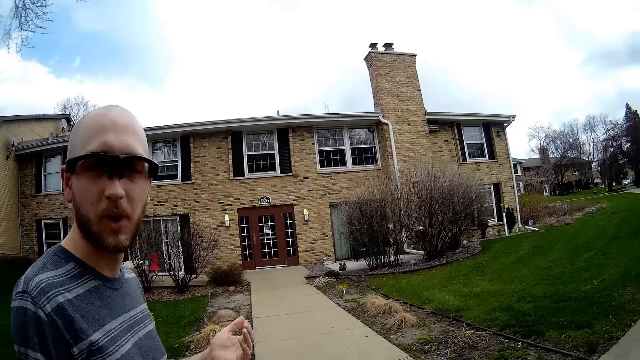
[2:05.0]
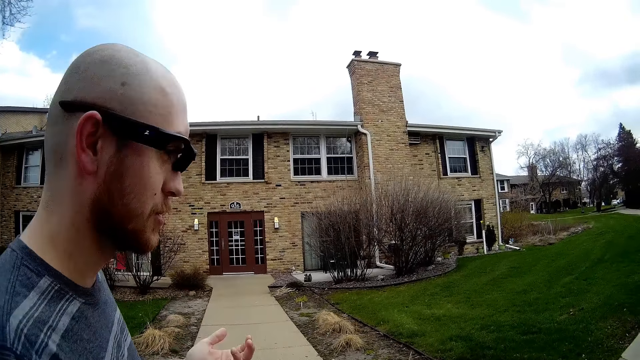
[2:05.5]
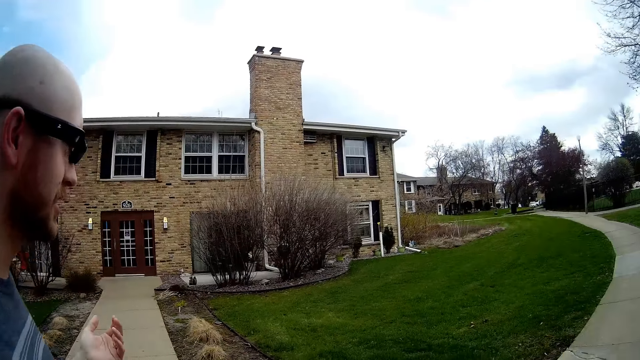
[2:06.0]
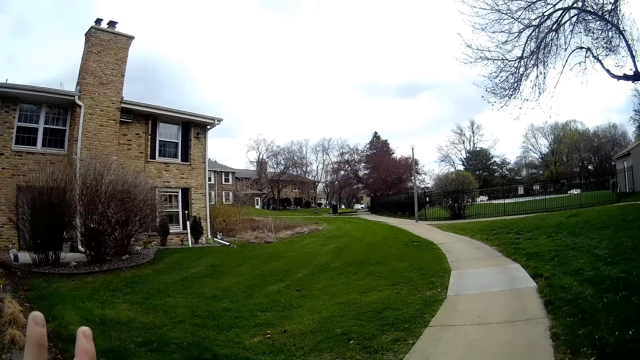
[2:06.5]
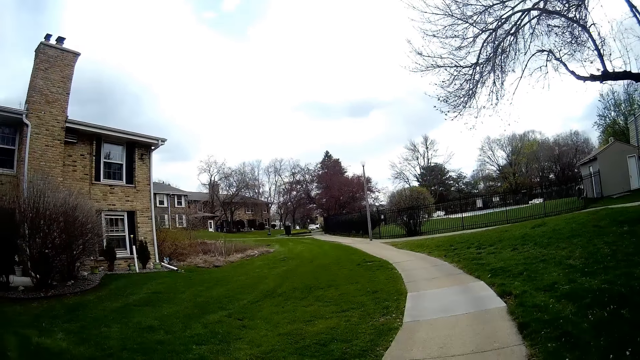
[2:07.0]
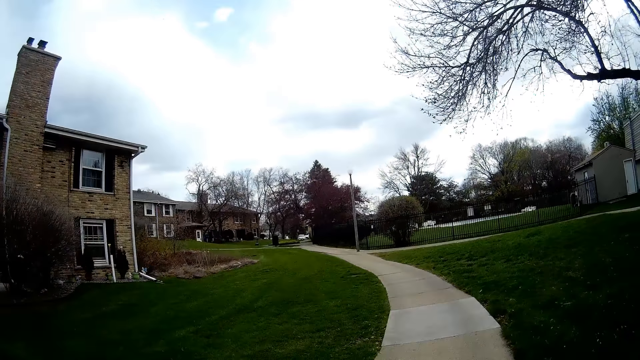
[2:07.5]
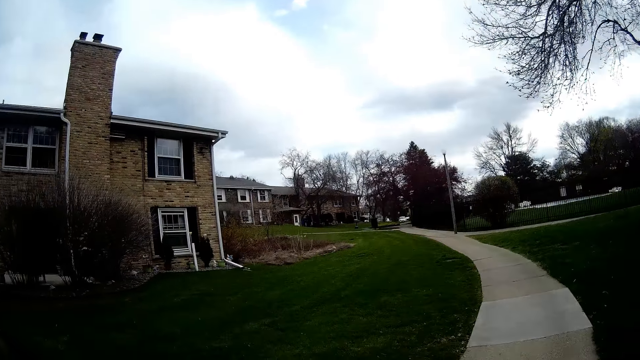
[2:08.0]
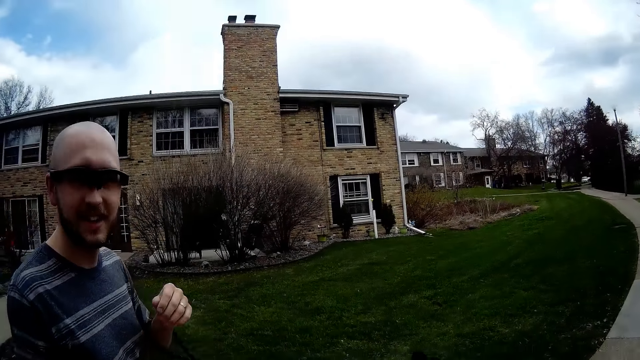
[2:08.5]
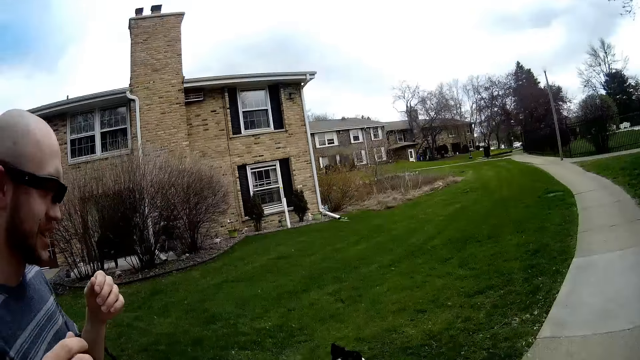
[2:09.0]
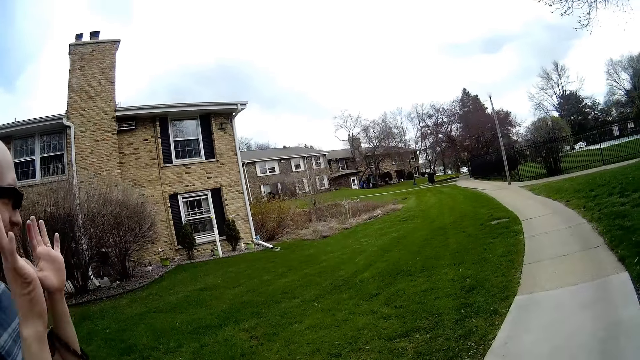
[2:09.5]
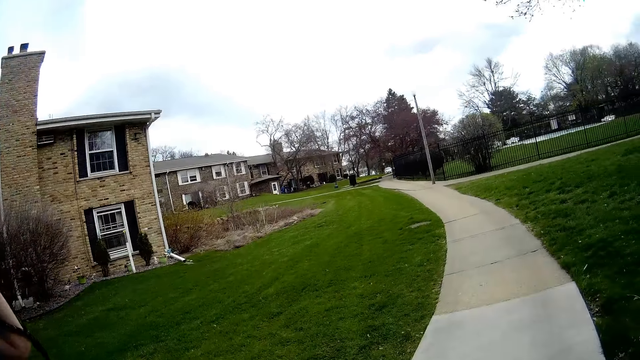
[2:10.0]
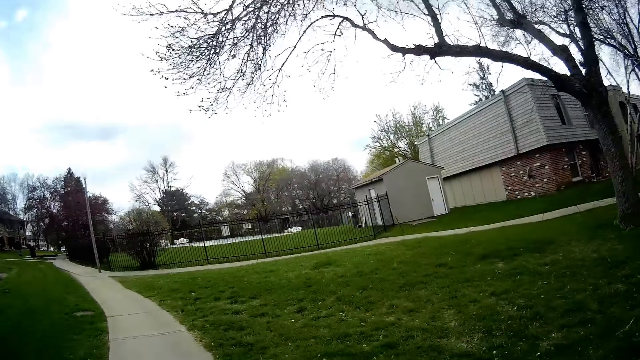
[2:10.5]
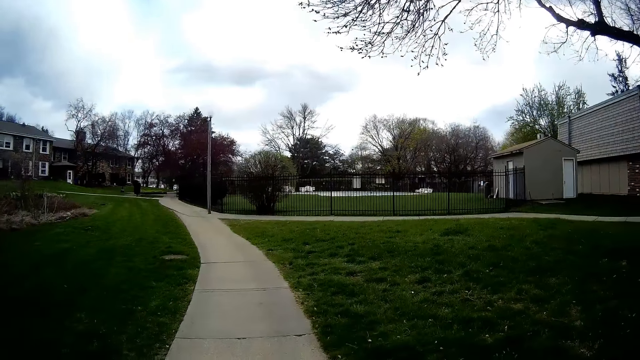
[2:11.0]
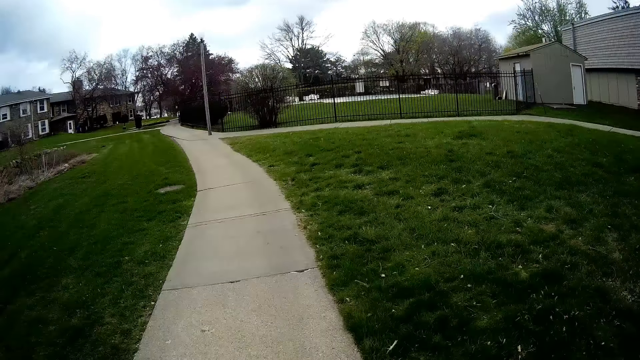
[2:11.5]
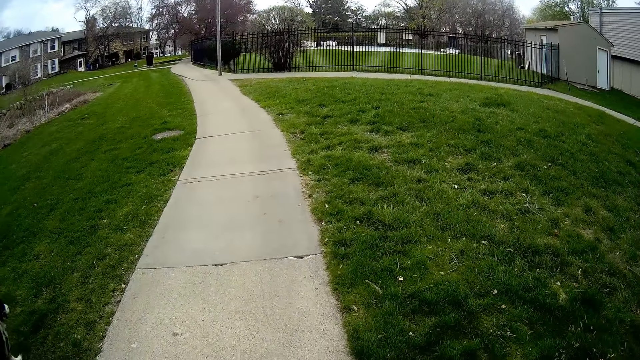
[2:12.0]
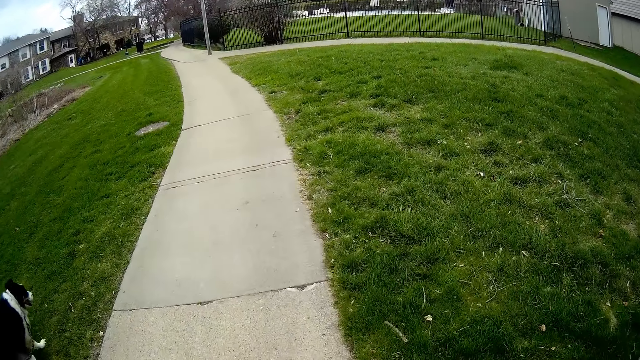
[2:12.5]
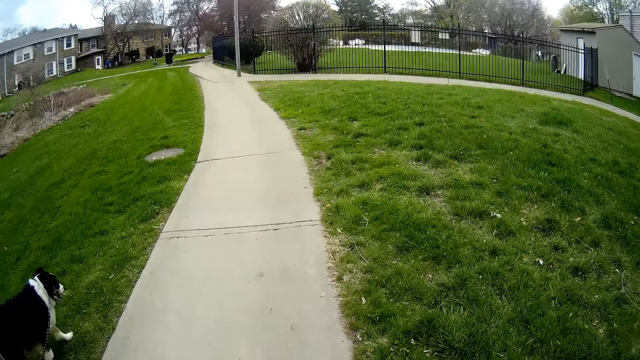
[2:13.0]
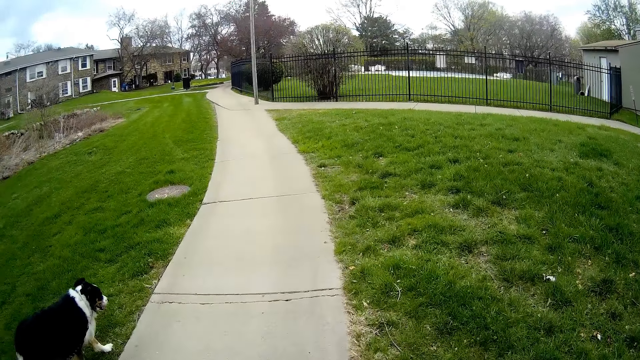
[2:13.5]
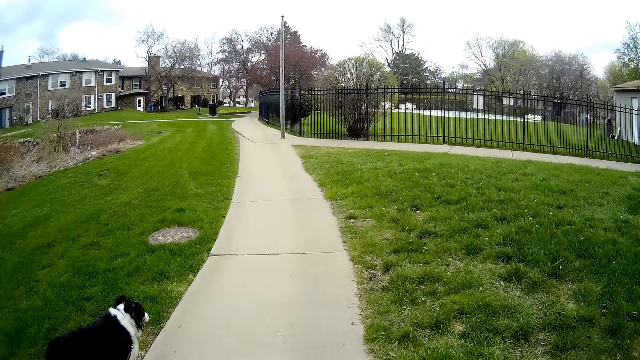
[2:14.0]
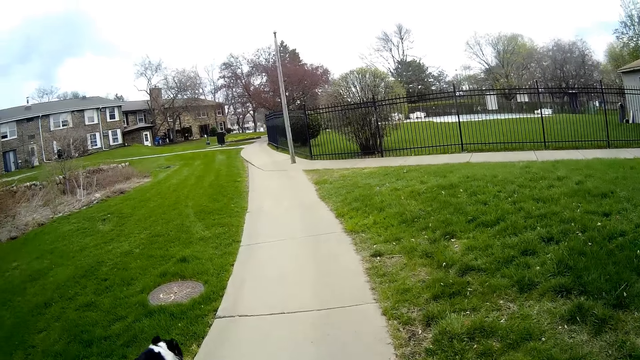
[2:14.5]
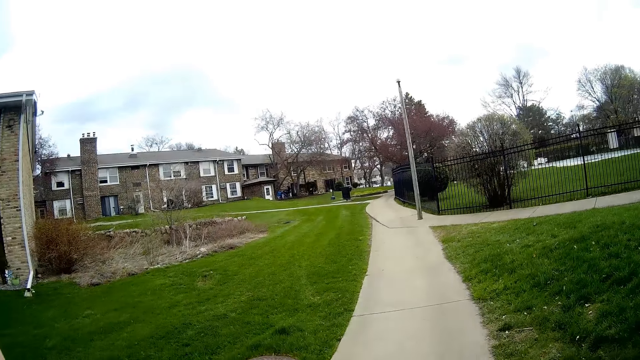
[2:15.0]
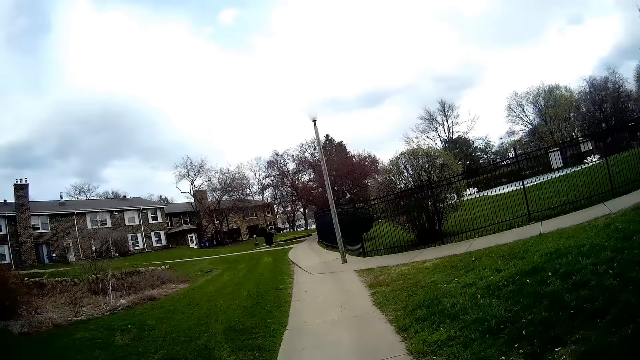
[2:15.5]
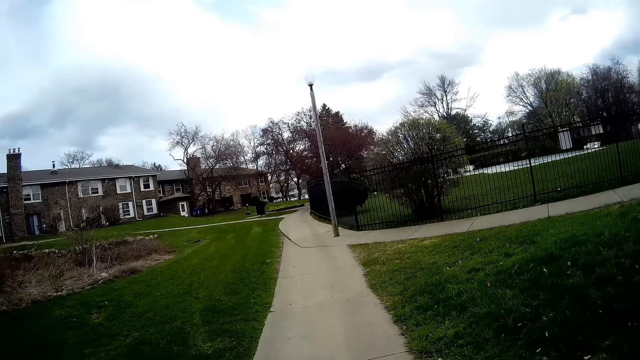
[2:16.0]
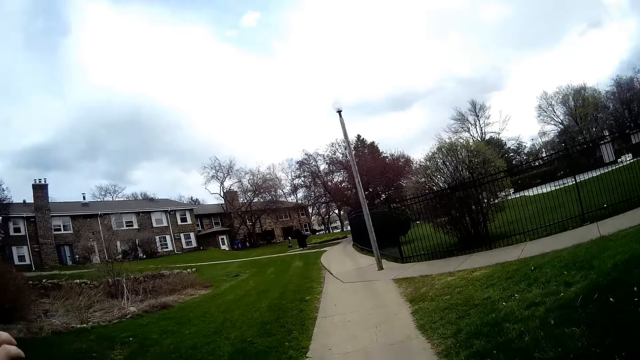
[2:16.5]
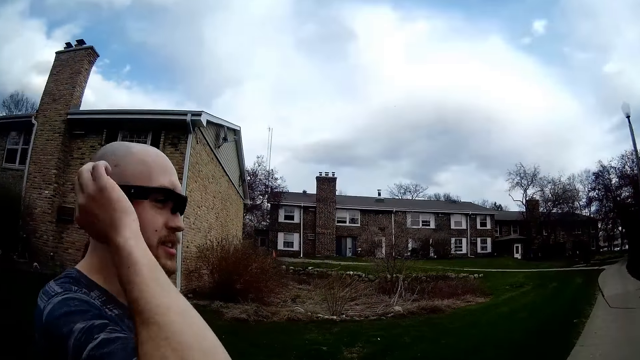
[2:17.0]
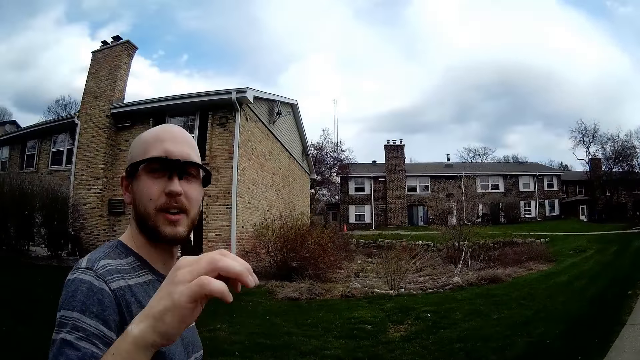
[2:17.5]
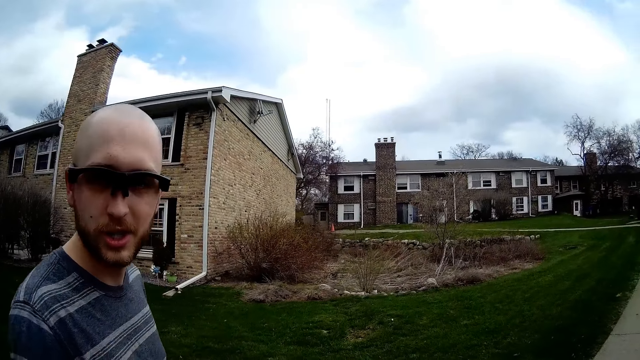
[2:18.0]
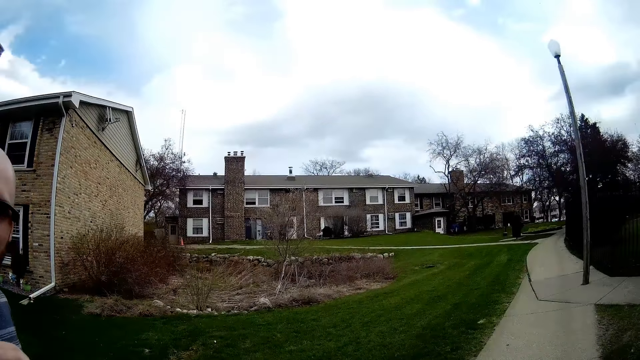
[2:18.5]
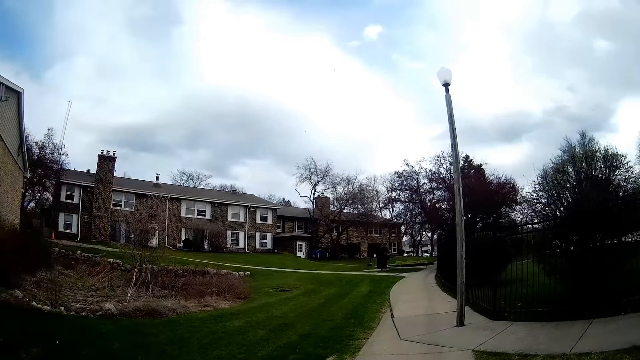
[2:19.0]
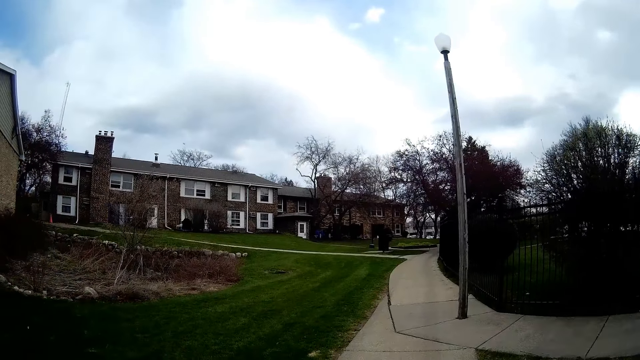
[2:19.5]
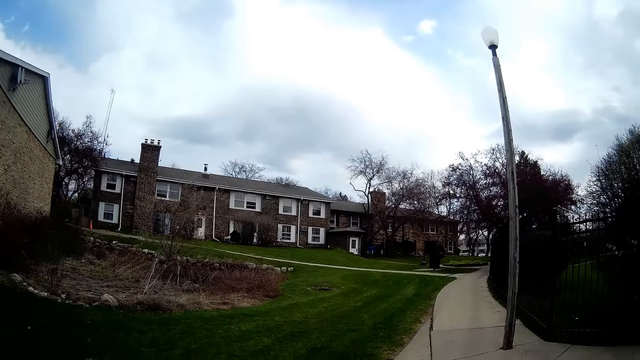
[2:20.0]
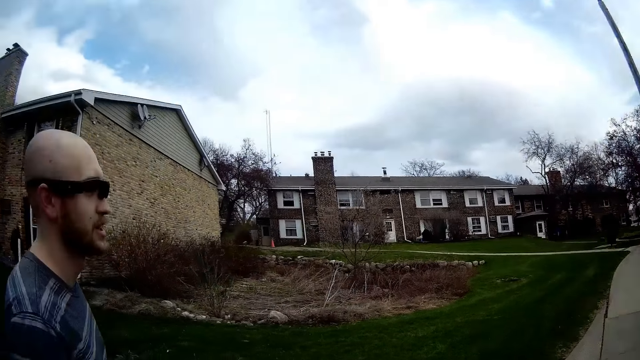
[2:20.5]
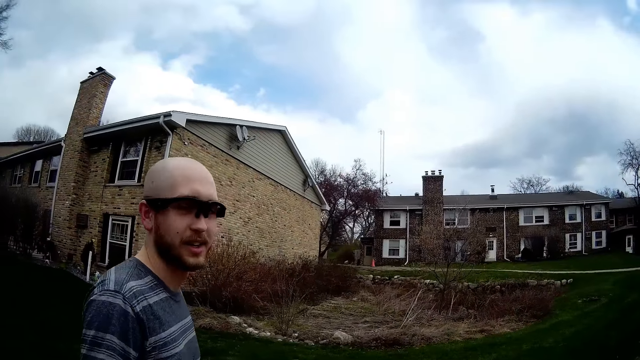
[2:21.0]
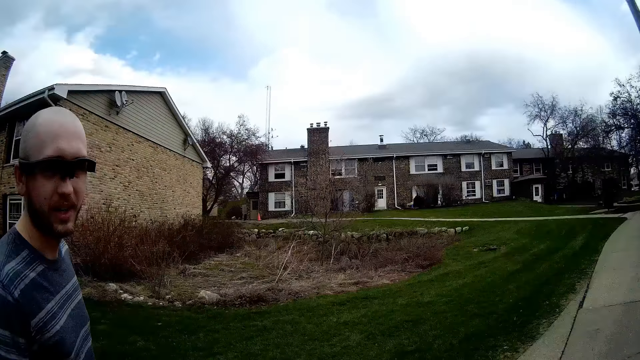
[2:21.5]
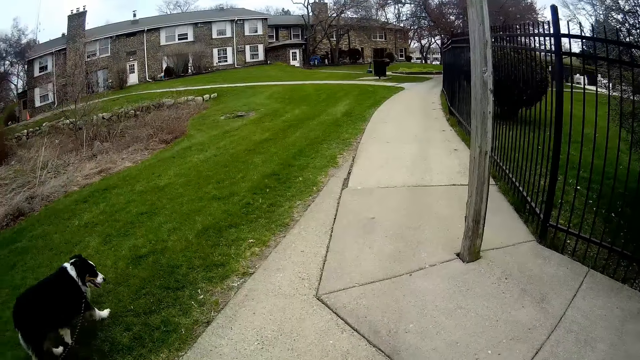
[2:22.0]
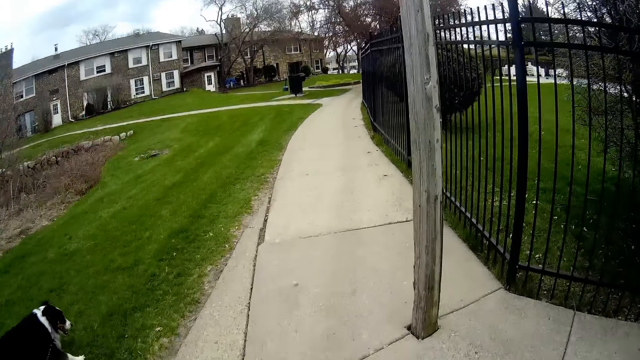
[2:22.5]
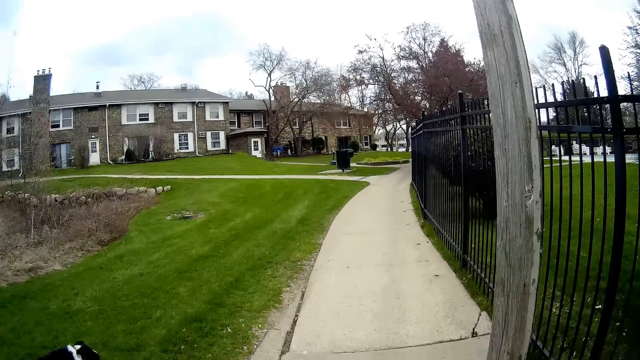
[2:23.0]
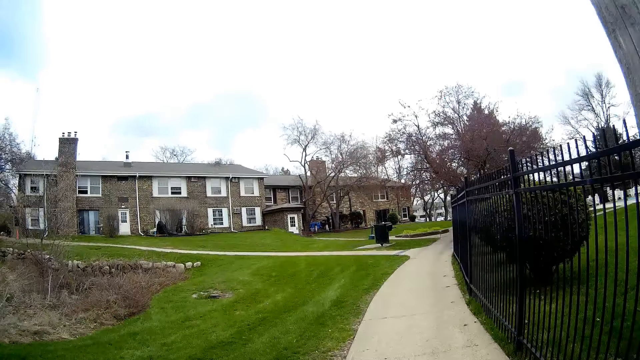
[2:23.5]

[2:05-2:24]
The camera wearer and a person are talking while walking. The camera wearer is looking forward. They are looking at the person.

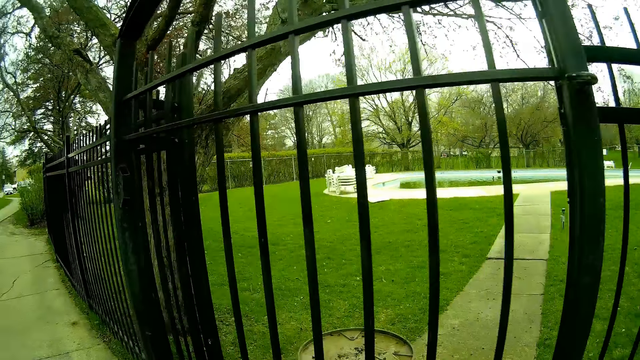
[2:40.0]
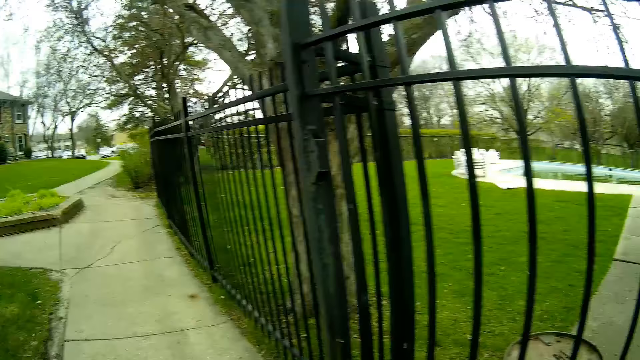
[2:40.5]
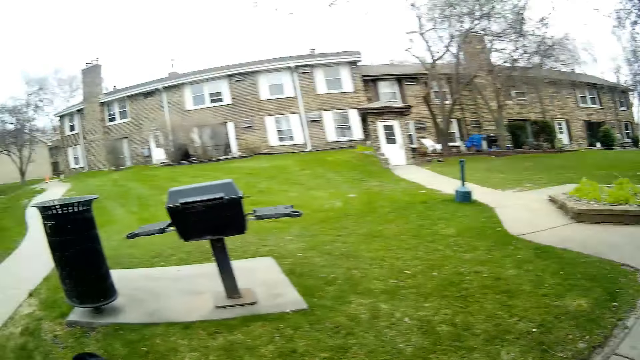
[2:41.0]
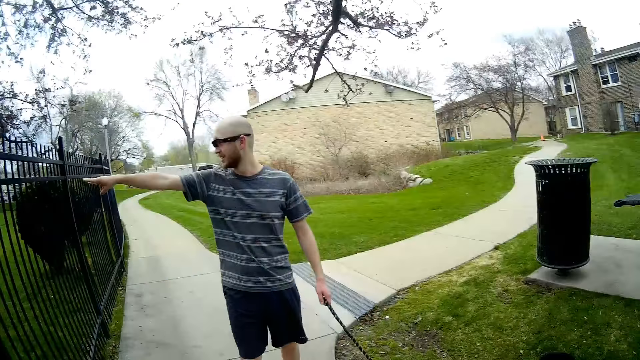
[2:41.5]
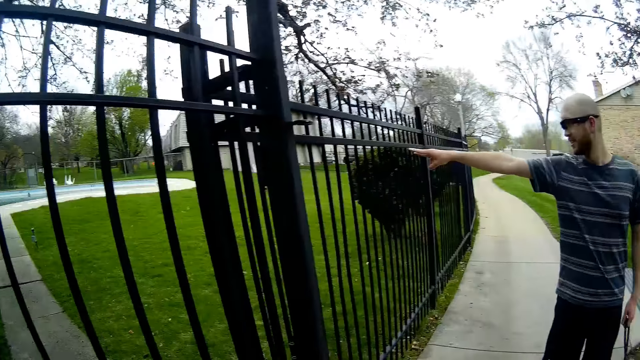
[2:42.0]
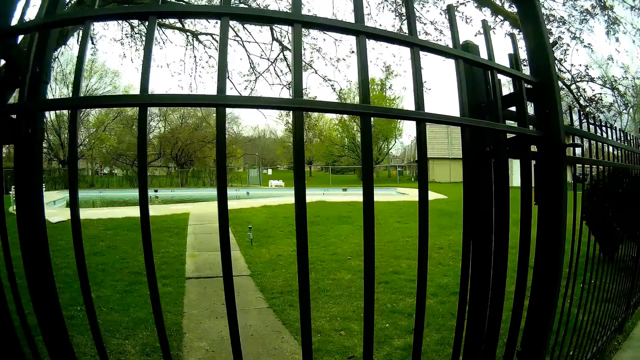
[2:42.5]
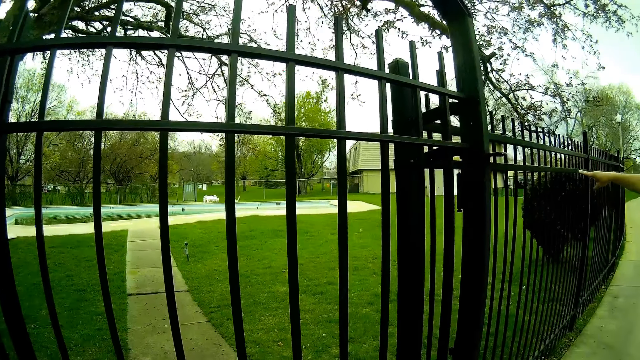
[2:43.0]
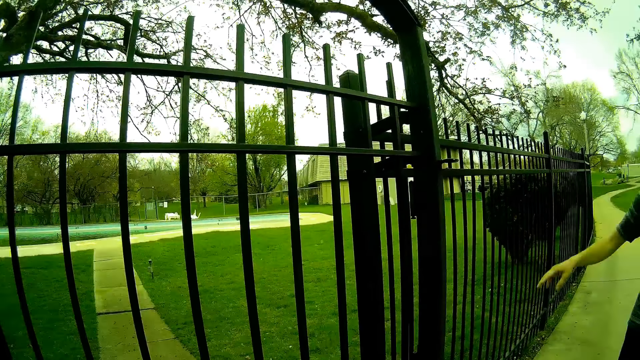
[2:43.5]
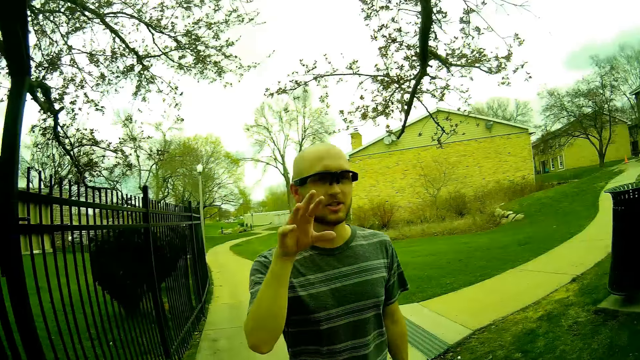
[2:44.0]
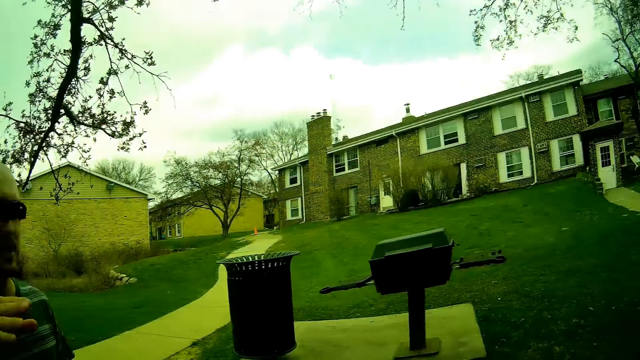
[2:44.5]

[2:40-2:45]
The camera wearer is looking through a gate.
